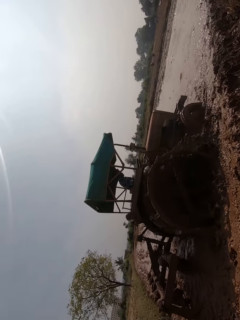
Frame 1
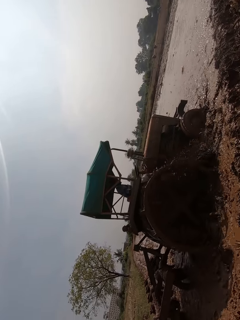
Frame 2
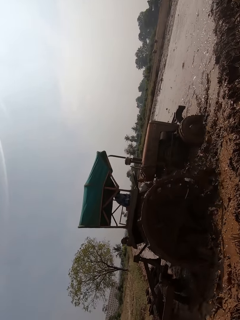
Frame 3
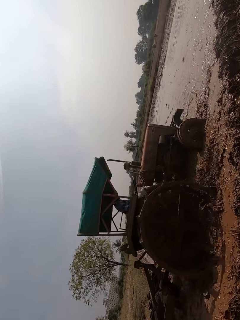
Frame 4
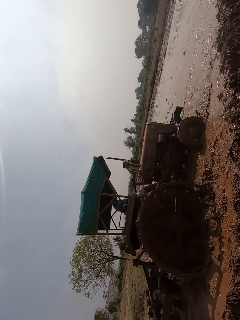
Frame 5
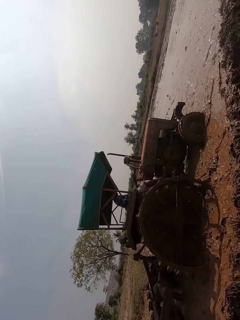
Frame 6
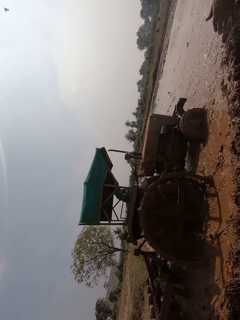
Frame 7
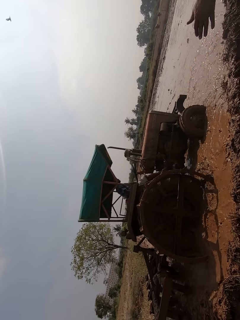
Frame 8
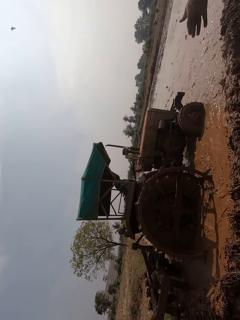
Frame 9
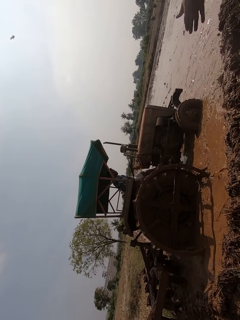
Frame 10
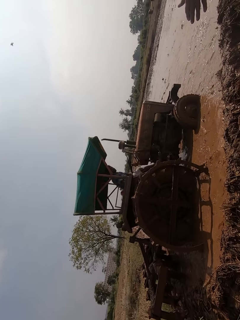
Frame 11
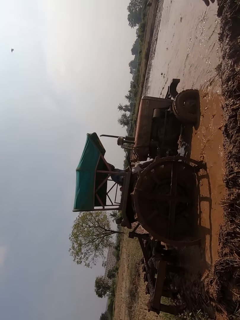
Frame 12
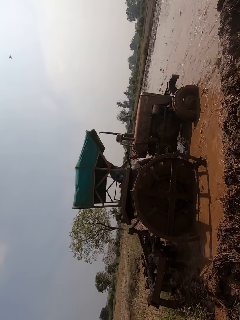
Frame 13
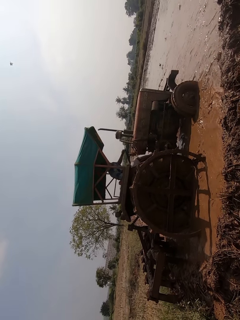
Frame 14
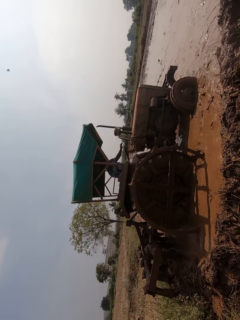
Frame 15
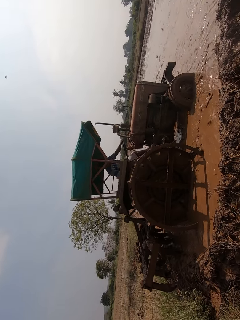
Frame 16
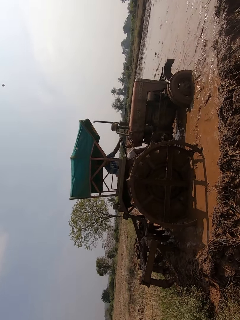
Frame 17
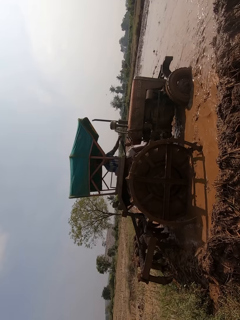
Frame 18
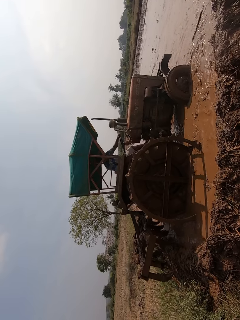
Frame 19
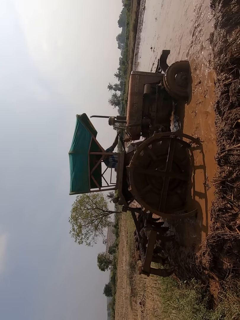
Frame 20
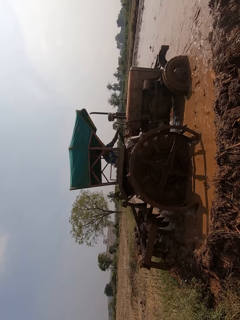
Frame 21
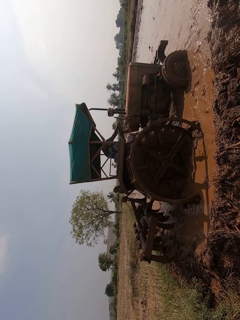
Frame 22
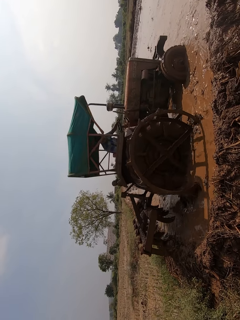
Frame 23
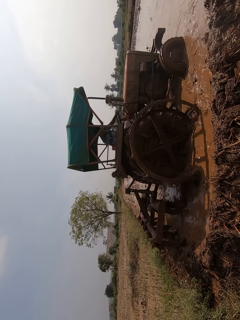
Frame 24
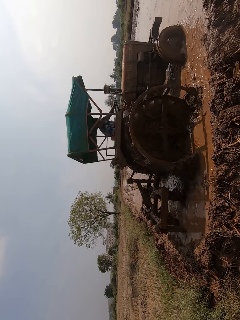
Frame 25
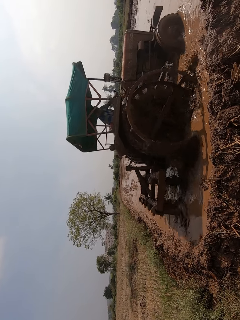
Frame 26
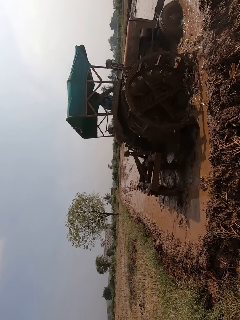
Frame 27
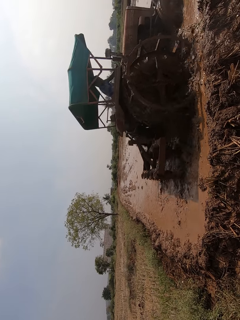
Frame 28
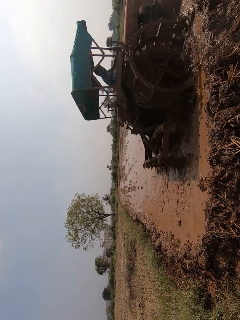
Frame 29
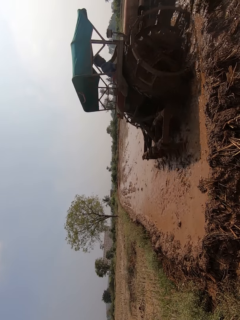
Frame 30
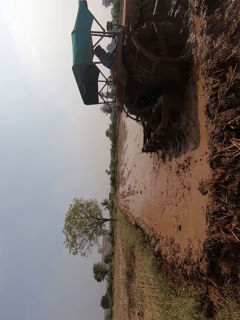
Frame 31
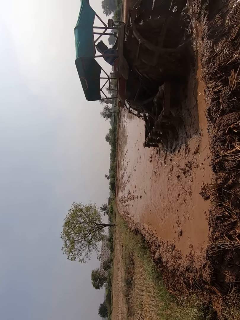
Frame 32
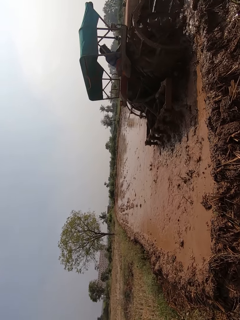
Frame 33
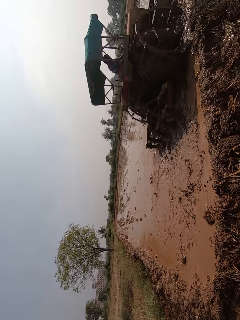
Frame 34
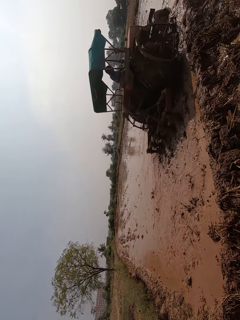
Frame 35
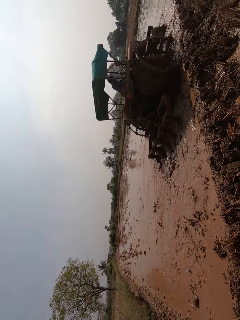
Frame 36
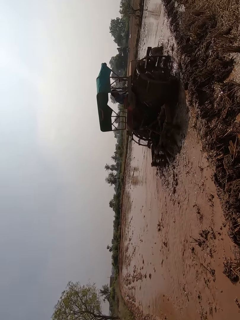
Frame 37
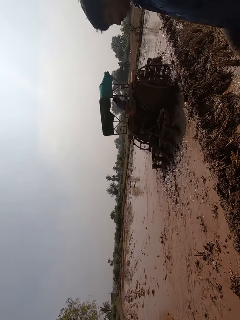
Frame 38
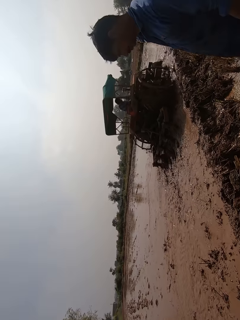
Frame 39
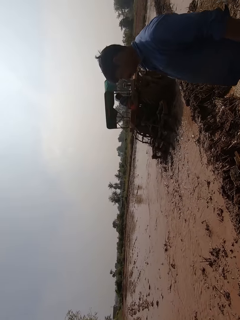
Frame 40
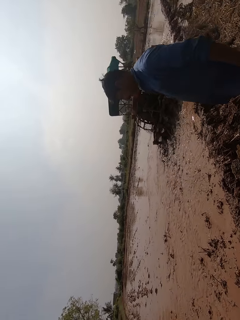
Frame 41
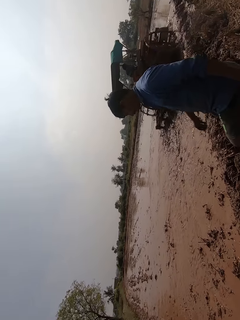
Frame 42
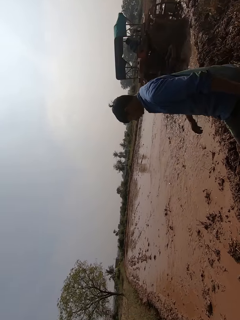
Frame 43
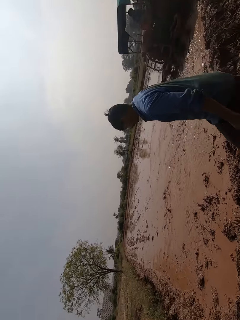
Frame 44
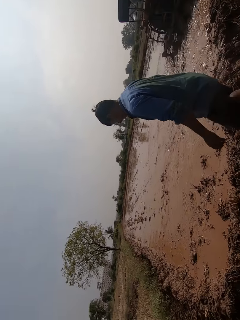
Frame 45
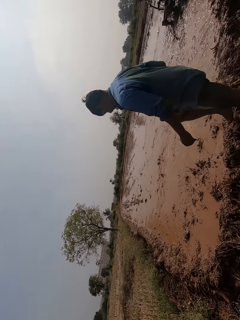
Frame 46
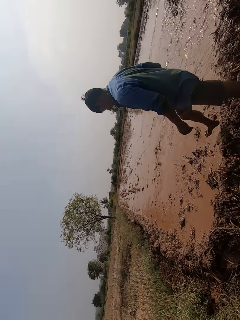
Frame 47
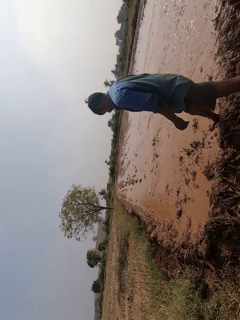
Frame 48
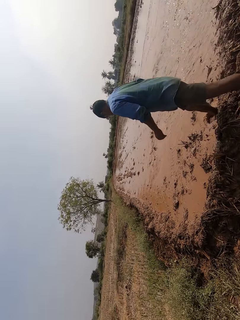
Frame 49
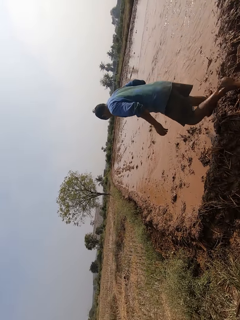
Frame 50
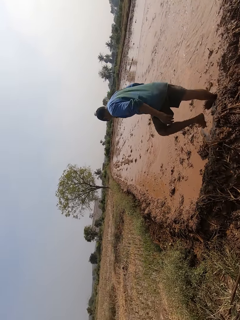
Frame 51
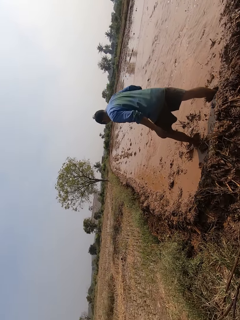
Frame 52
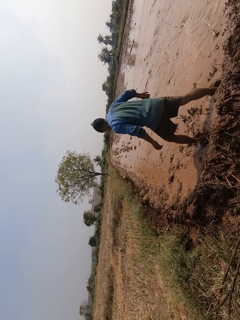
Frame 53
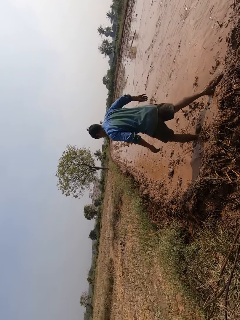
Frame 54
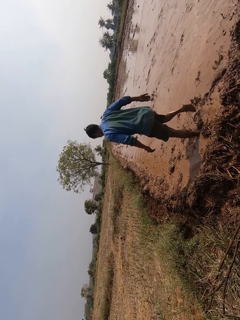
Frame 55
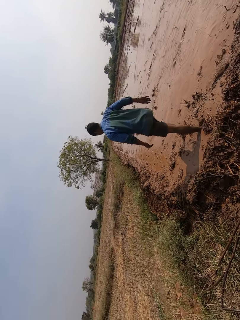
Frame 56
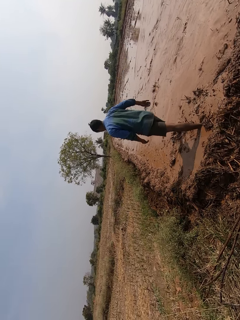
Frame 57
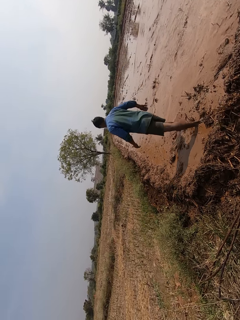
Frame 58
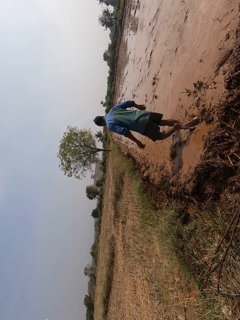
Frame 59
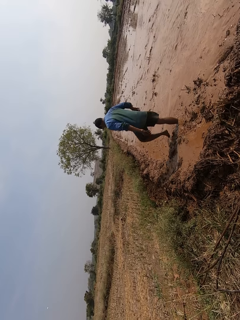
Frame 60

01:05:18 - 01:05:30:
A man converses with another man. The other man ploughs a field with a ploughing tractor. The other man drives the tractor on the muddy field. The first man walks on the field.

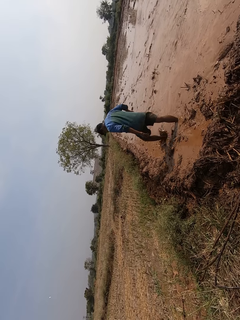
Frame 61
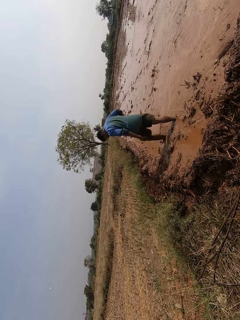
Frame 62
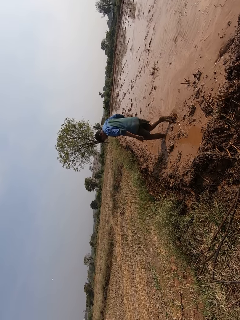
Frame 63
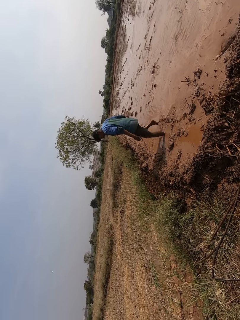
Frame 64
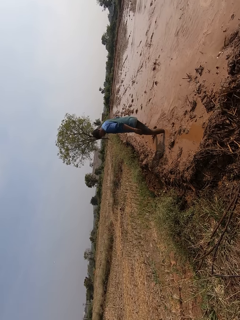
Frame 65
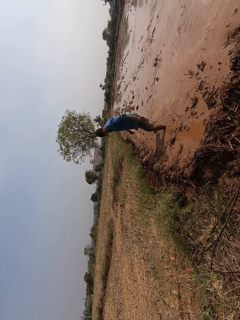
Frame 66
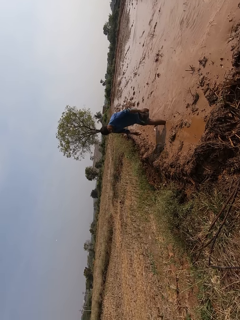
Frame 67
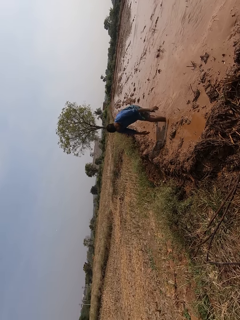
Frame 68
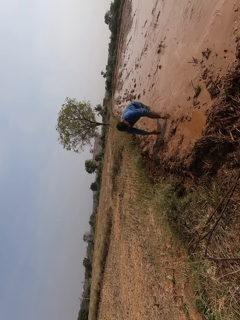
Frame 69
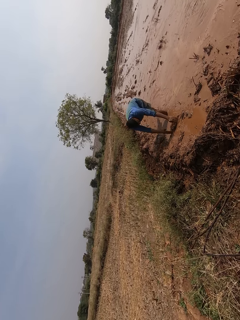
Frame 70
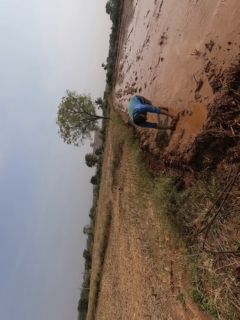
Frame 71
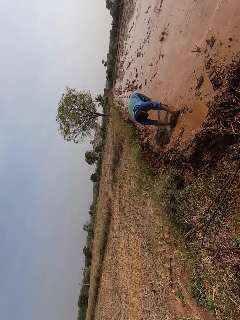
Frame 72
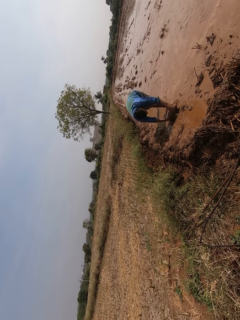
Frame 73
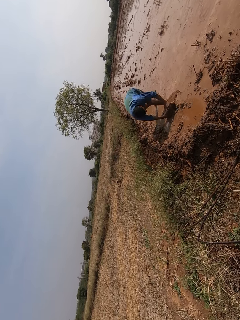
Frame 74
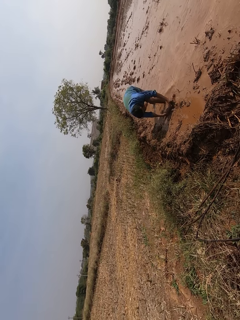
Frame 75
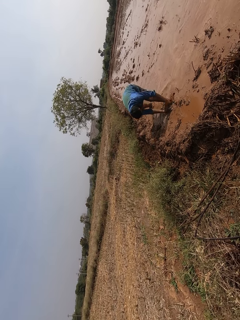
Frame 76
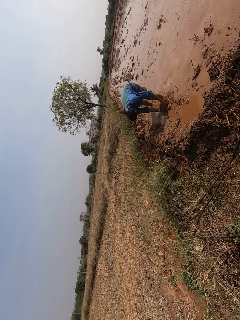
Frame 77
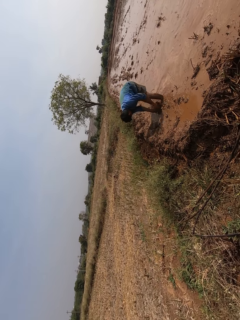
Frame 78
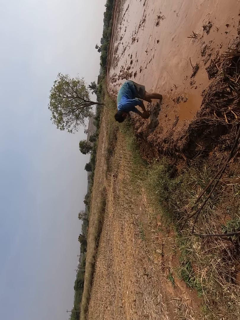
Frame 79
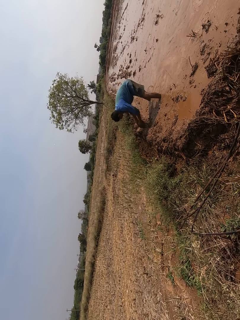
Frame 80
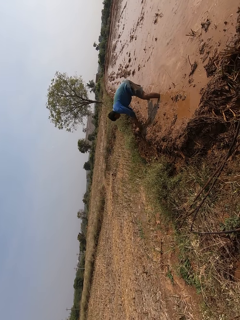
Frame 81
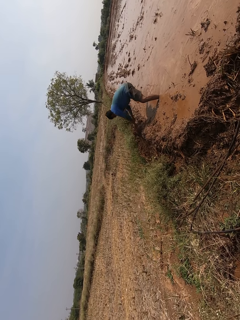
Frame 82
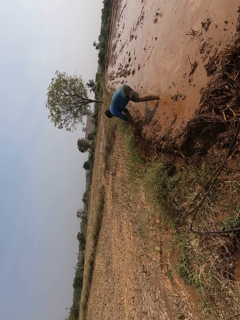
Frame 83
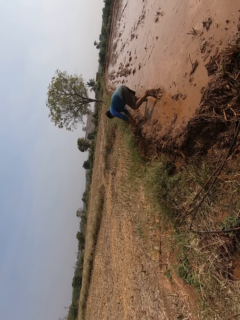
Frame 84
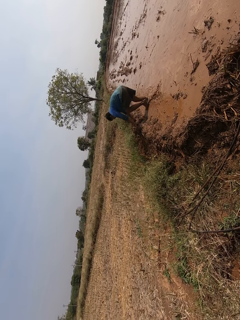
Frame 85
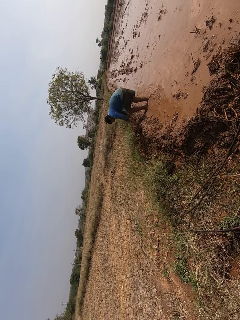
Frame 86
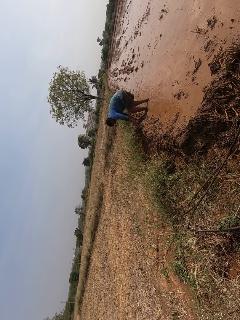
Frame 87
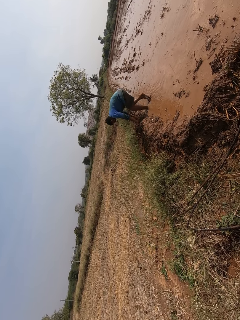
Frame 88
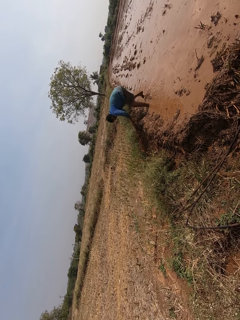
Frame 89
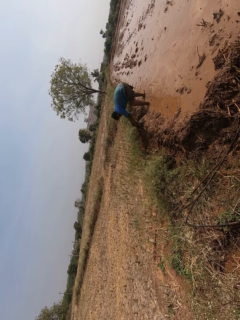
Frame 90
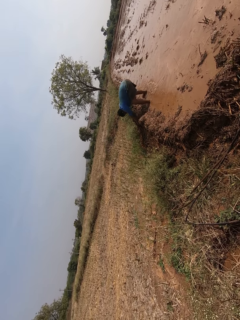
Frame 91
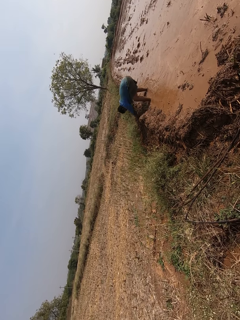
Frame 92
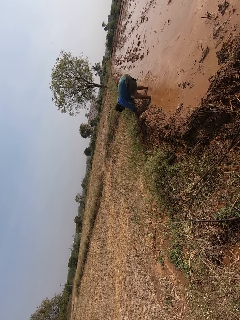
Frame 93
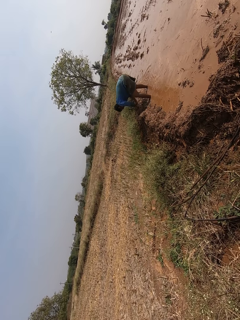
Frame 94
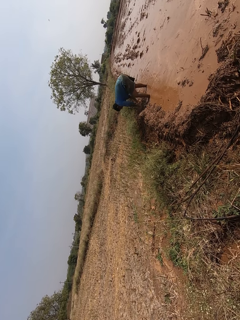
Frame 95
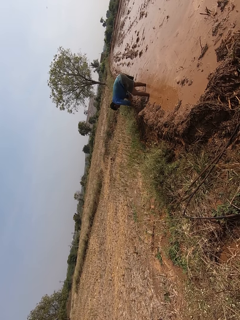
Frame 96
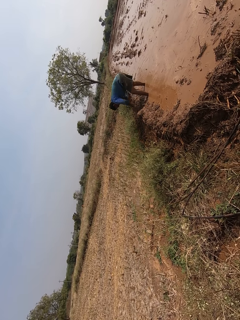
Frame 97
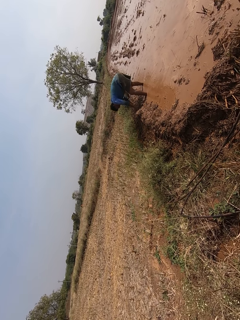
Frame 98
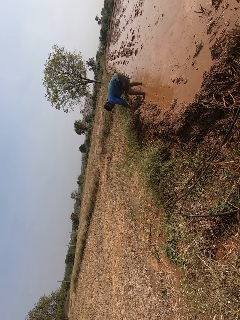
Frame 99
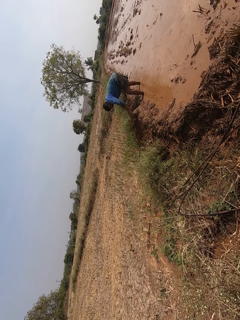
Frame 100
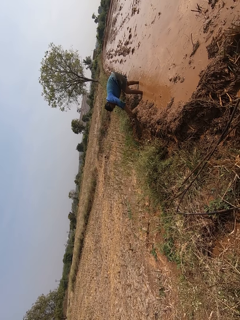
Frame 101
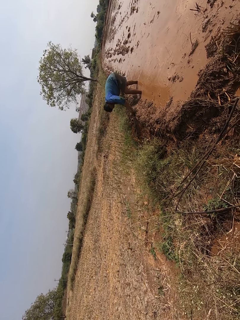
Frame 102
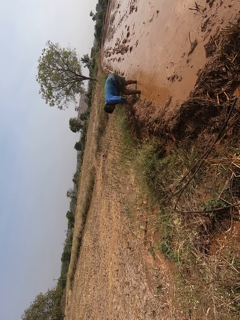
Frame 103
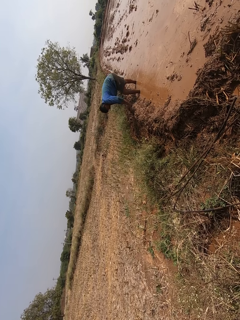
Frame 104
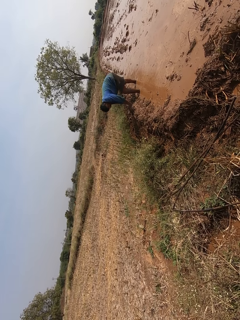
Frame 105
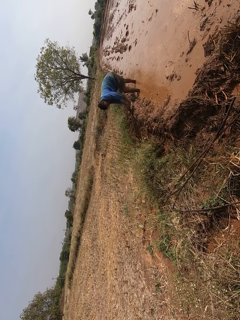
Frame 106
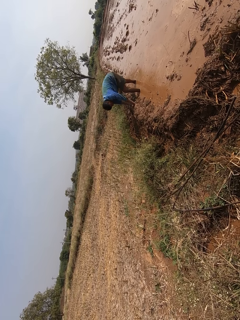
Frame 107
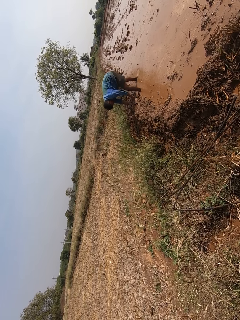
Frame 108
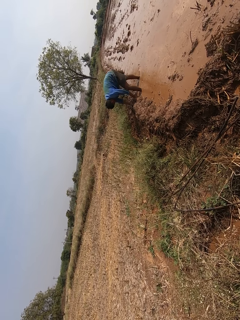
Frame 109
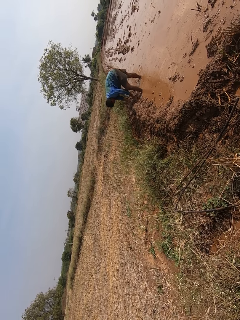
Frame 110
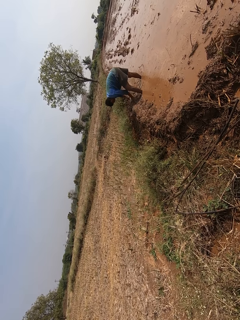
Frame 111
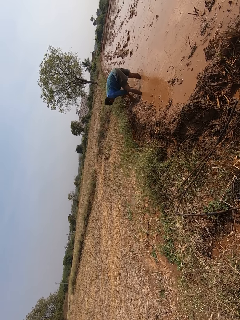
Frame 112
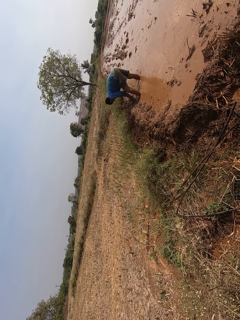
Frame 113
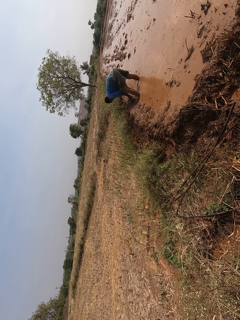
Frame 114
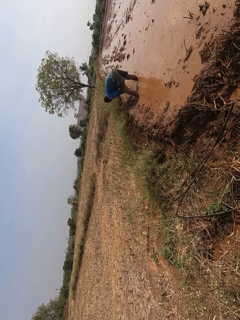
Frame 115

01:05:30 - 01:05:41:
A man picks up some mud. The man removes a stone from the mud with both hands. The man drops the stone on the floor with both hands. The man places the mud aside. The man arranges the side of the mud. The man presses the mud on the field with his hands.
